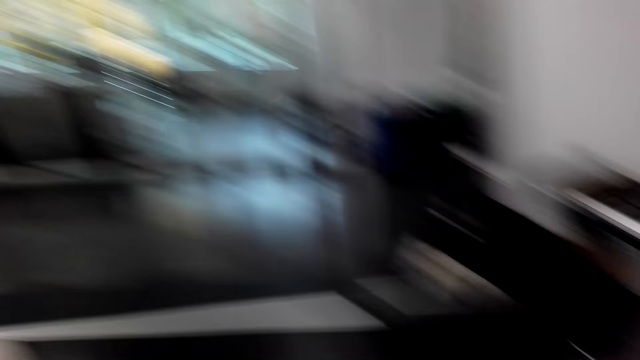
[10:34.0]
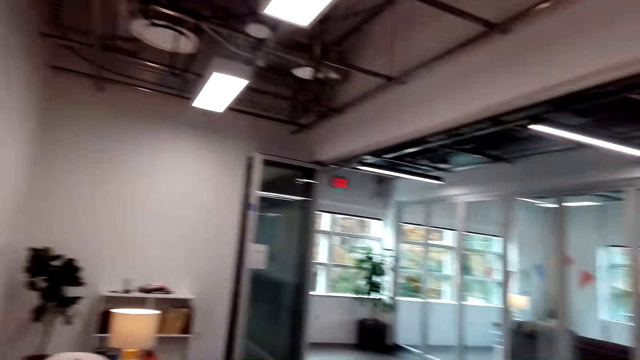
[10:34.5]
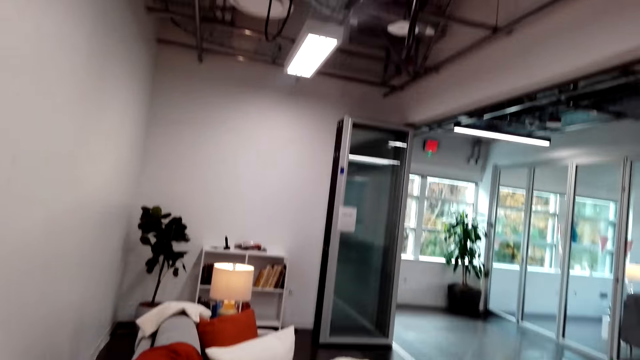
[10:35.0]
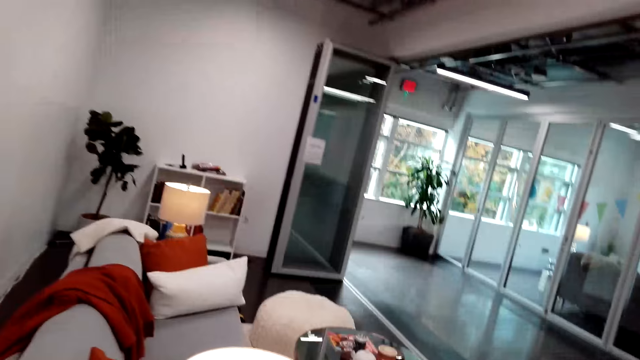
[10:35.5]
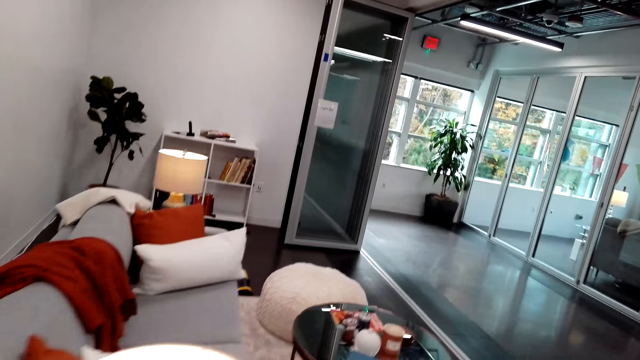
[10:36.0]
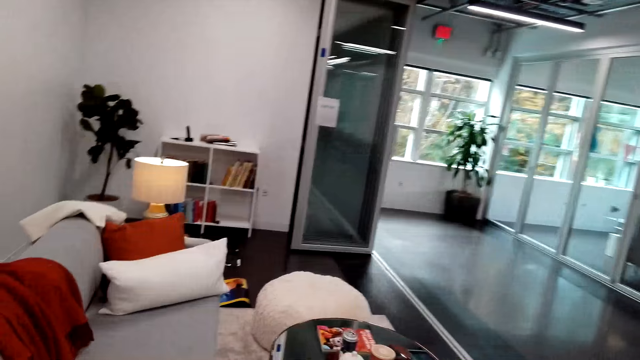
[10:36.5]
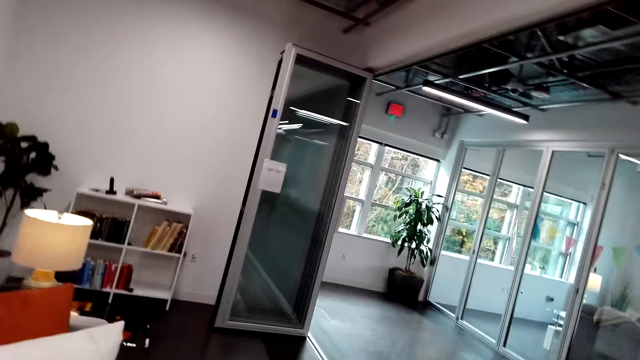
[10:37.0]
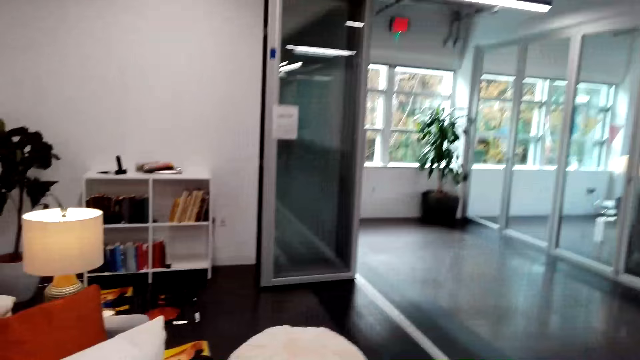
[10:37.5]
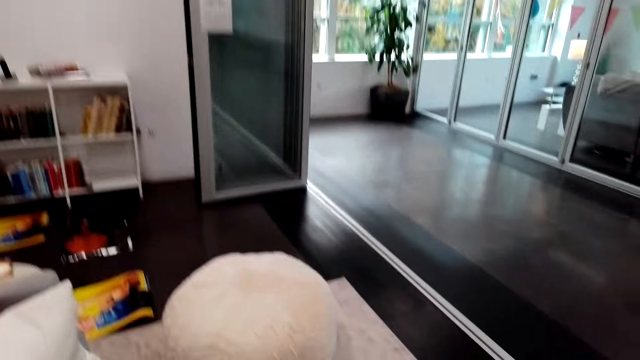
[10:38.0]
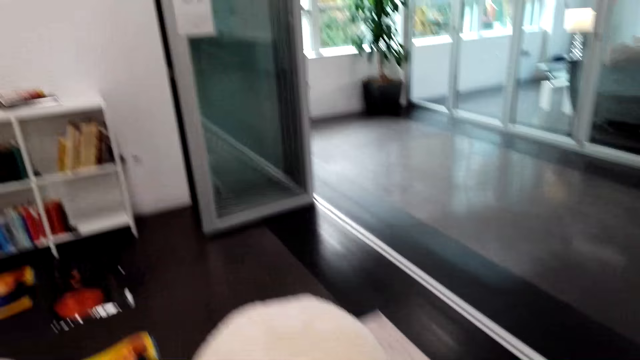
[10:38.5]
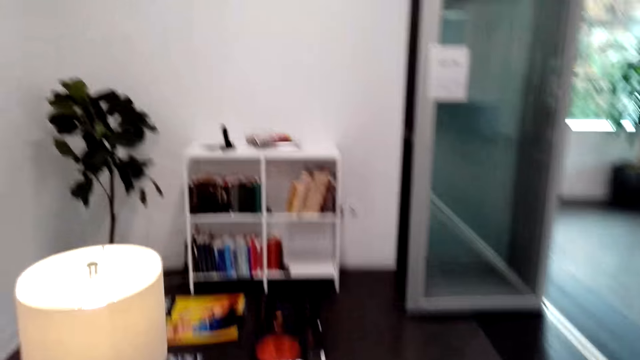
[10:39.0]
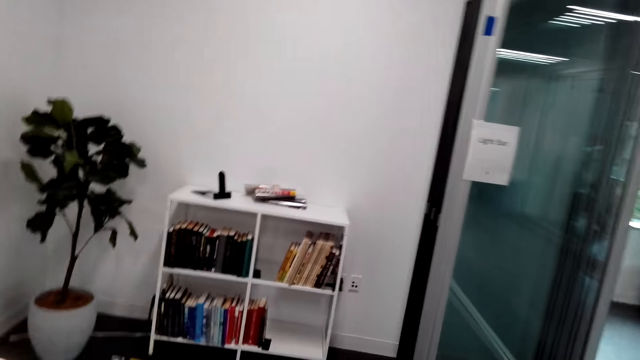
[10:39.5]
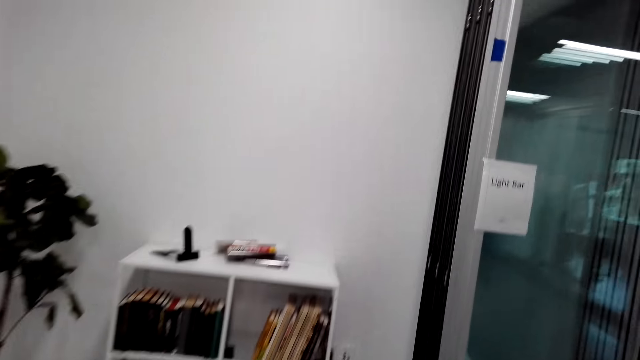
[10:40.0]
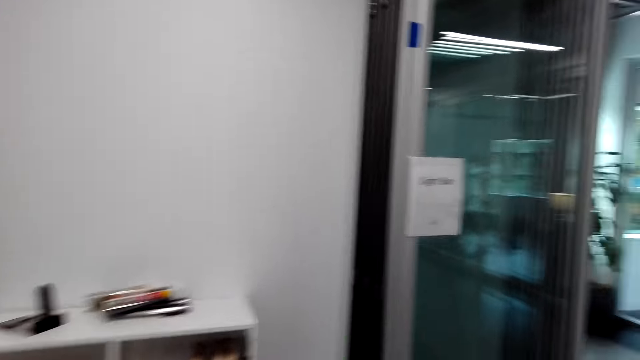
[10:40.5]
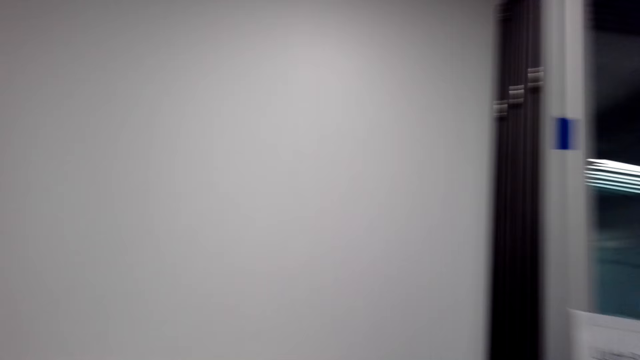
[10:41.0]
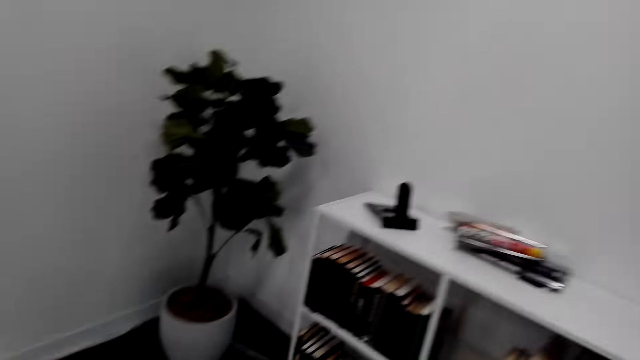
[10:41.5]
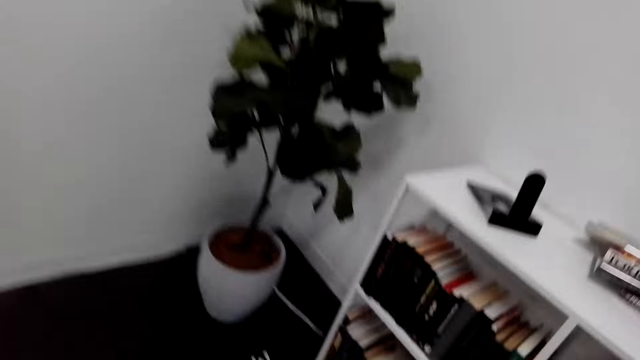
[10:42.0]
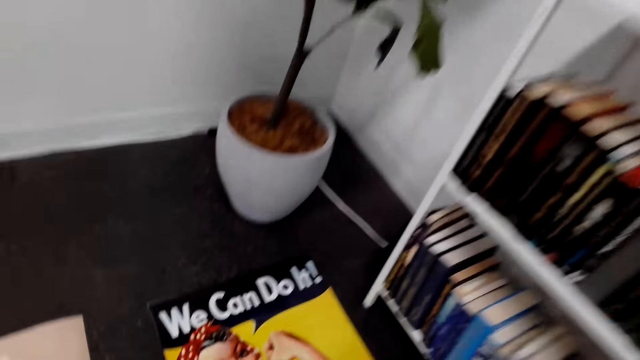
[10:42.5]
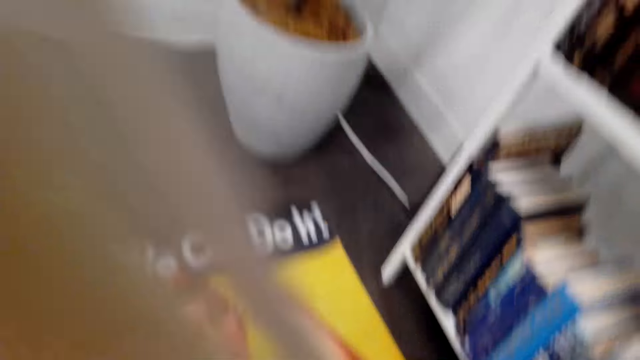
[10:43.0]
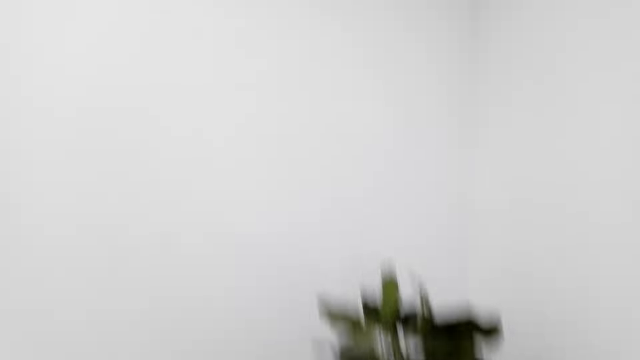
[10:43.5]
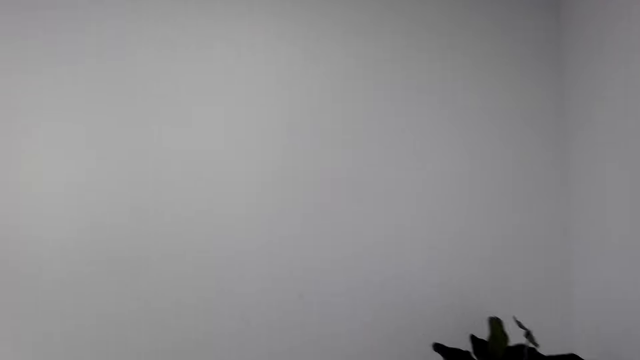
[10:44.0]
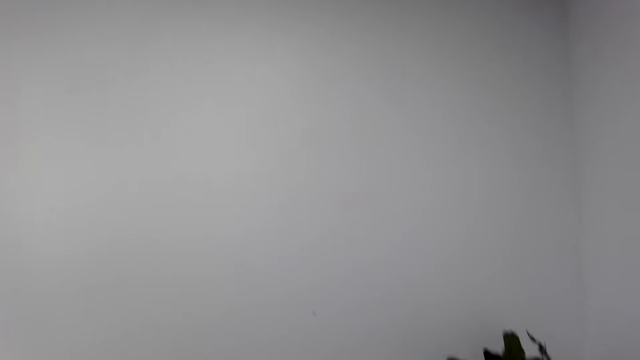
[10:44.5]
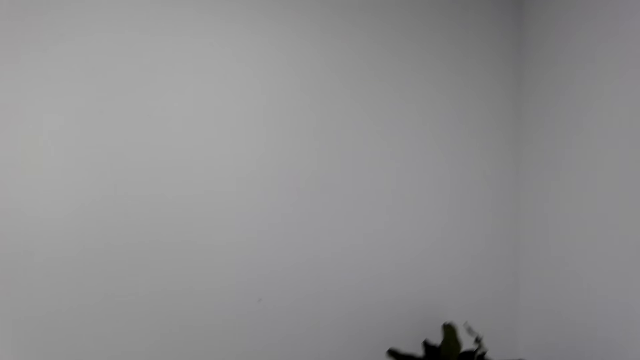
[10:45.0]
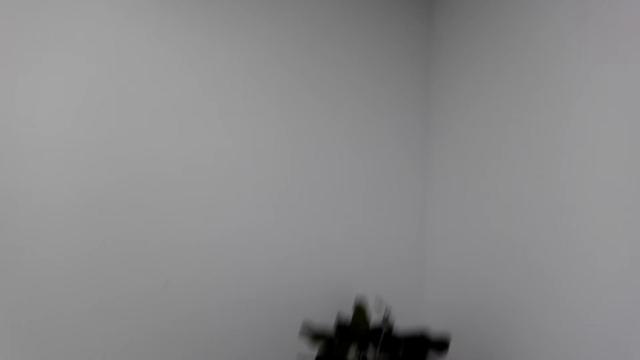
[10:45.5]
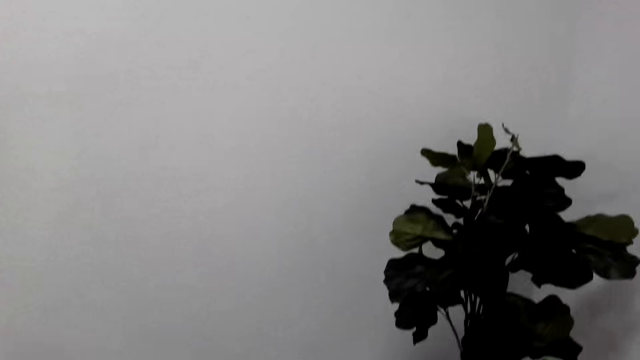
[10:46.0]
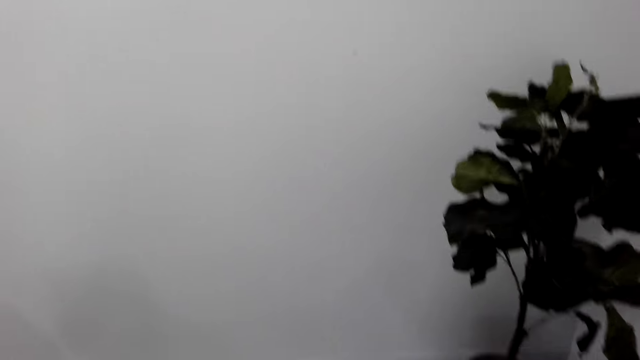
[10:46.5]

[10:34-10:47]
The camera wearer looks around the house. They walk around the house. They look at the posters. They pick up a picture. They look at the wall.

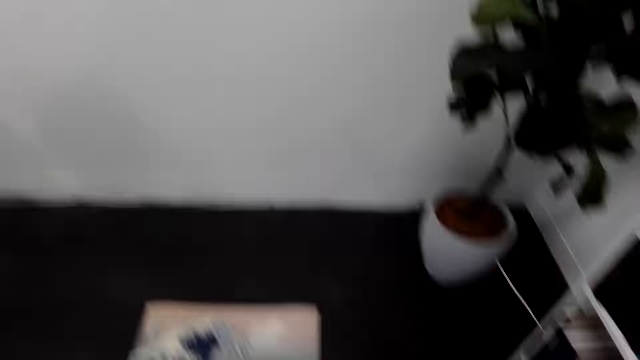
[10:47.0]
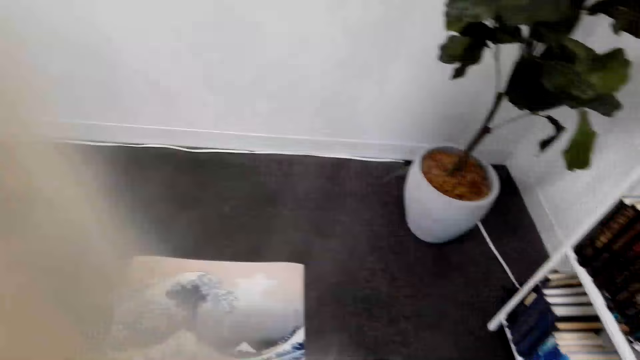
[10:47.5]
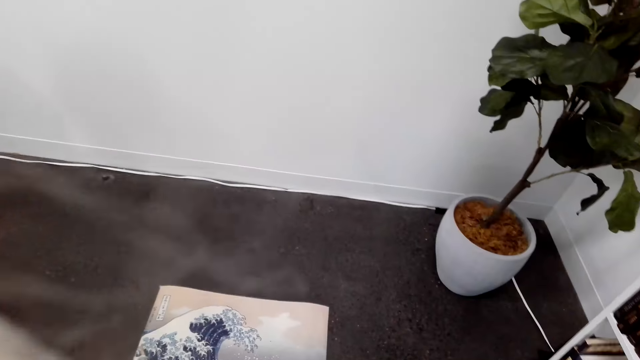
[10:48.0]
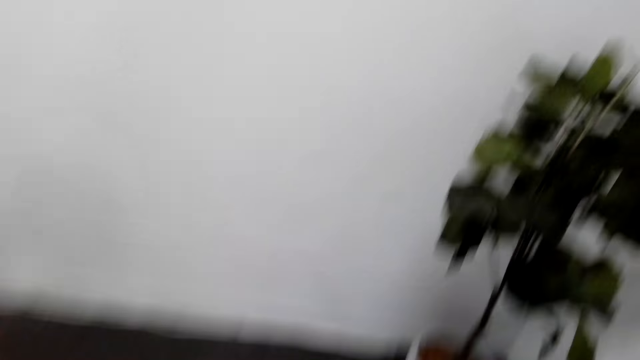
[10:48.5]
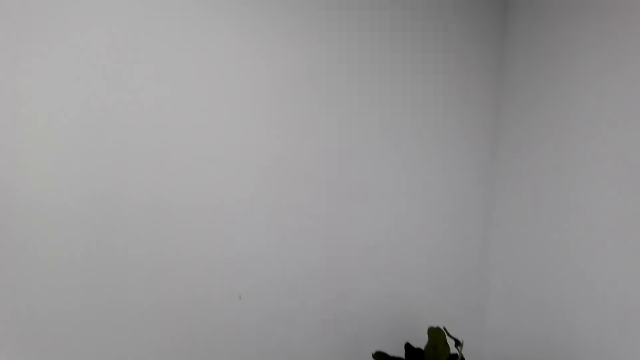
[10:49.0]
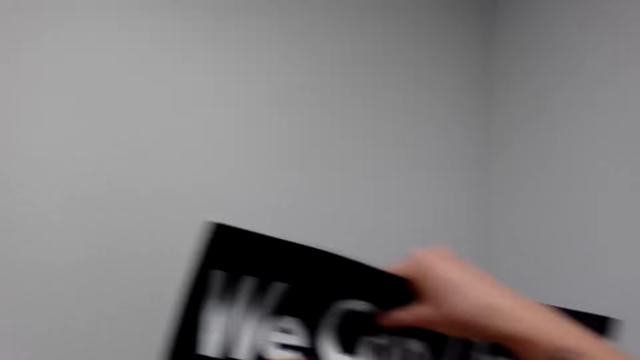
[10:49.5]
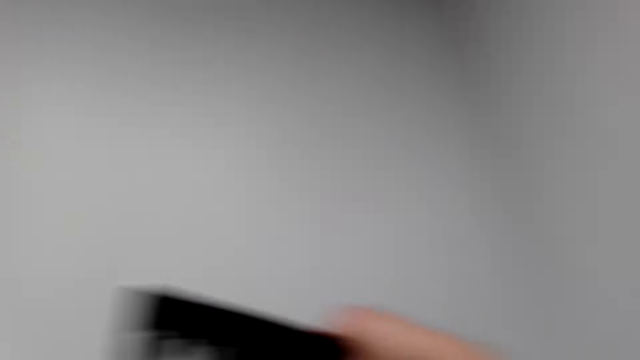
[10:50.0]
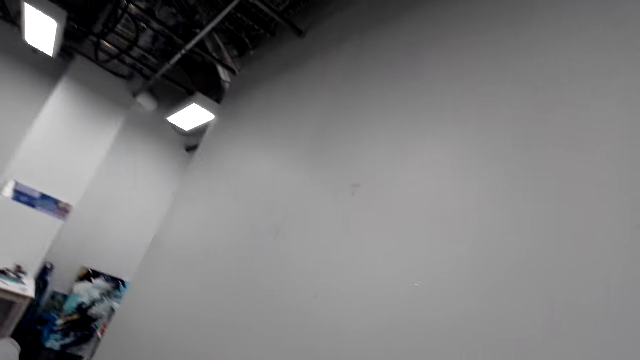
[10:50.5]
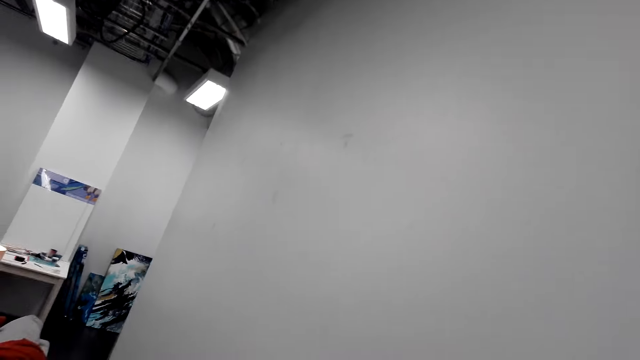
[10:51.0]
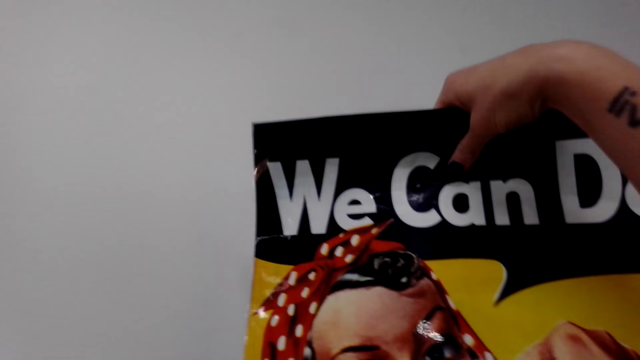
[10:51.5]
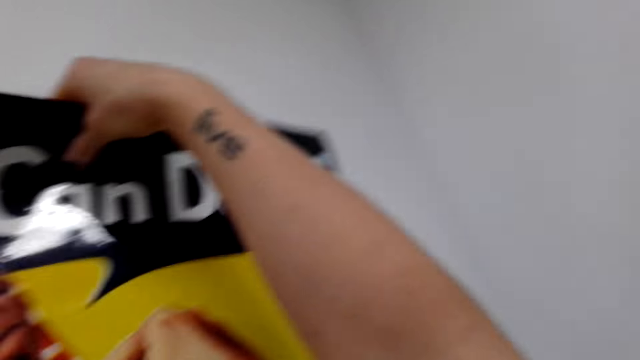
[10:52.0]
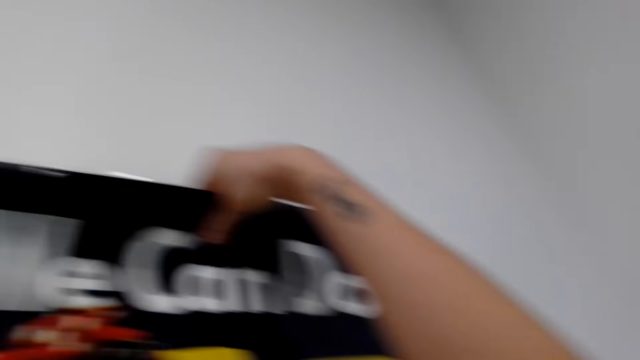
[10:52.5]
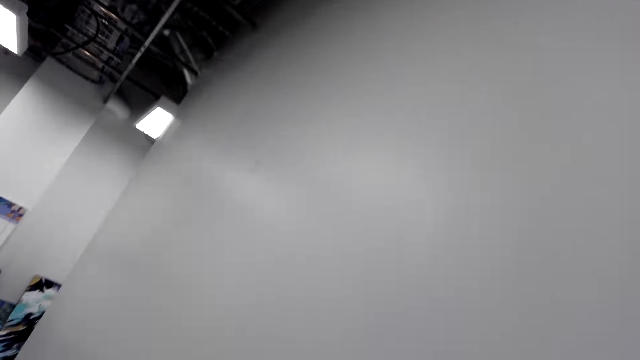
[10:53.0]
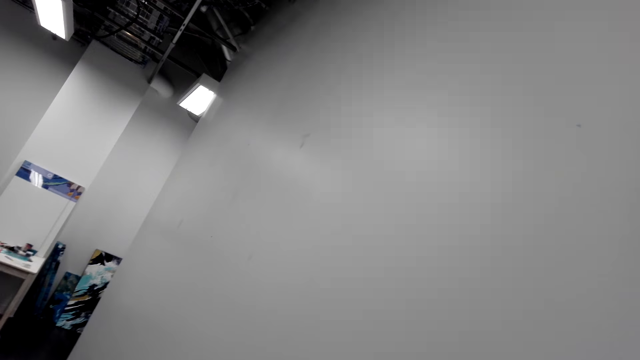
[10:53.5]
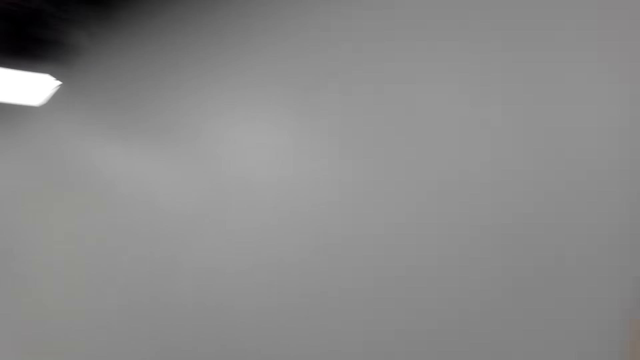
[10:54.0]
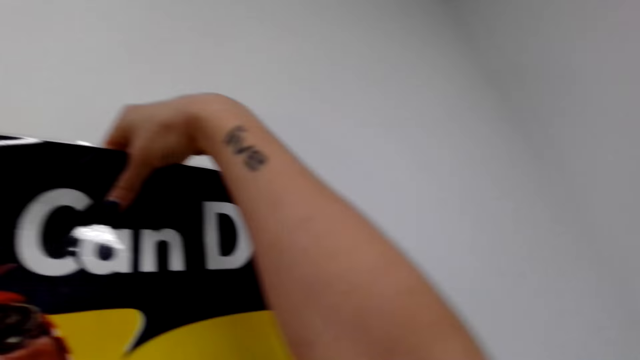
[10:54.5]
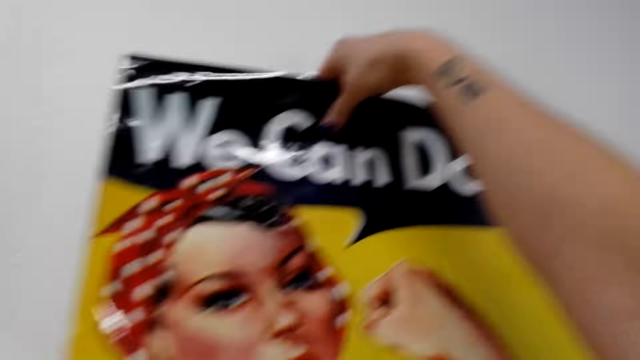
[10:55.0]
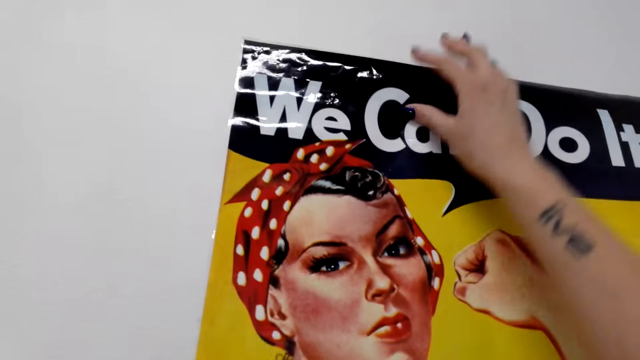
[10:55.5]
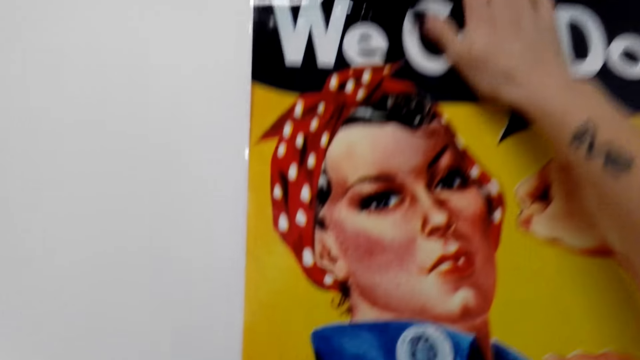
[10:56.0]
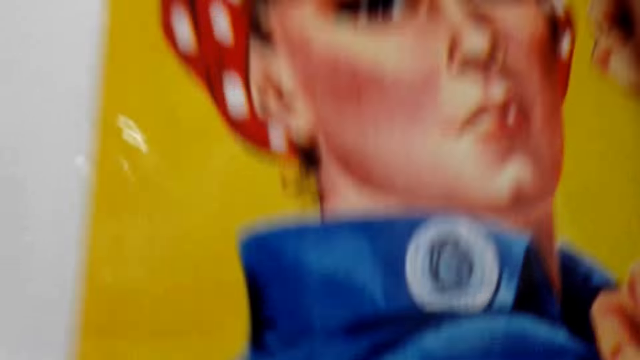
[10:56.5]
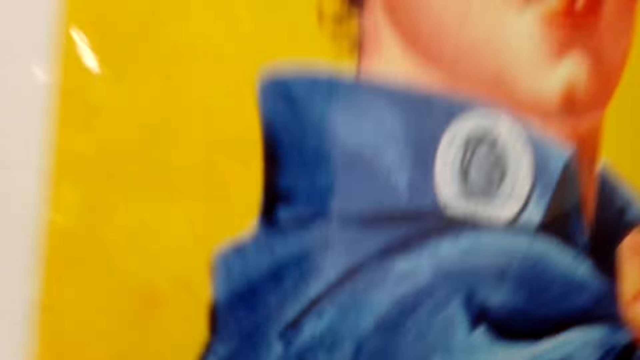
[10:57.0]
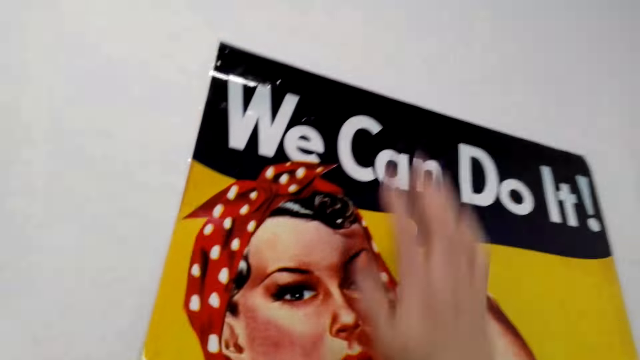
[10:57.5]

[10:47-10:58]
The camera wearer looks at the posters. They look at the wall. They hold the picture or poster in the hand. They look on the other side. They stick the picture on the wall. They look at the wall. They look on the other side. They hold the poster against the wall. They stick the picture on the wall.
